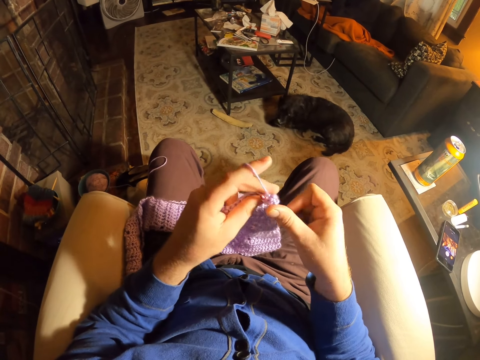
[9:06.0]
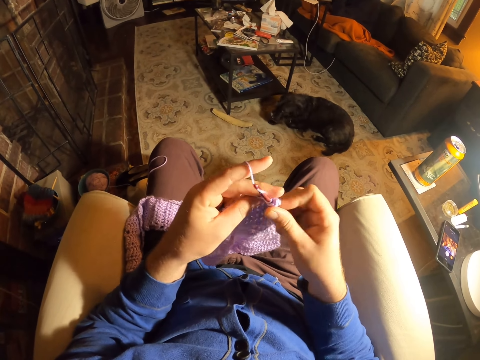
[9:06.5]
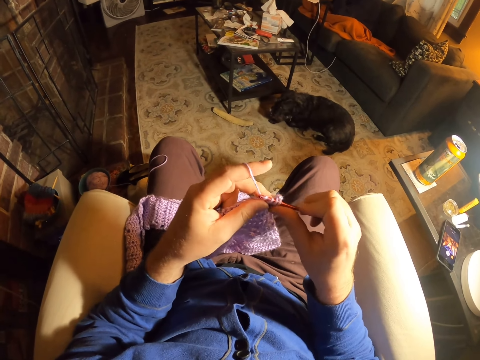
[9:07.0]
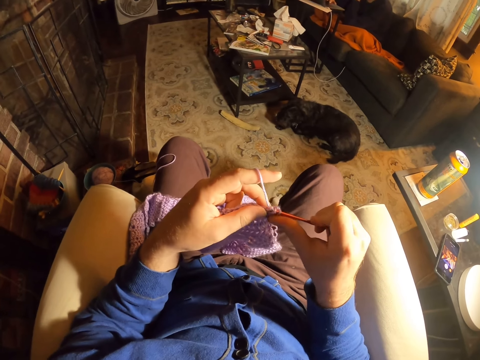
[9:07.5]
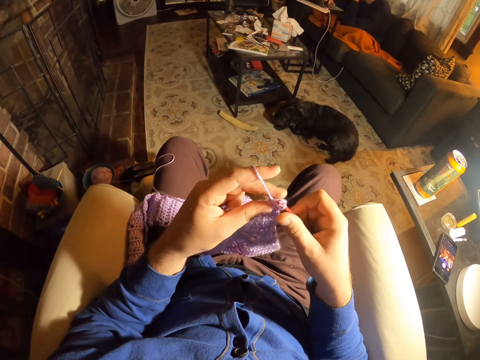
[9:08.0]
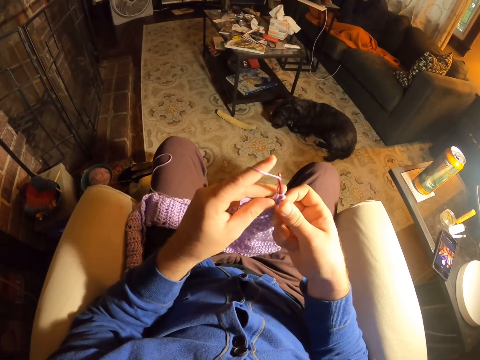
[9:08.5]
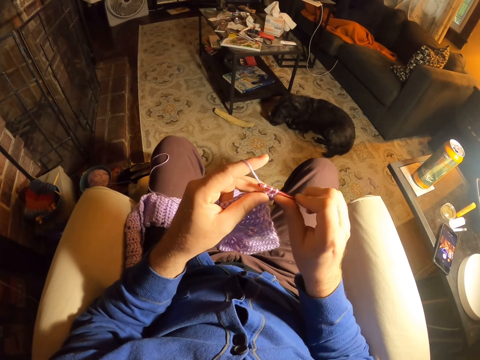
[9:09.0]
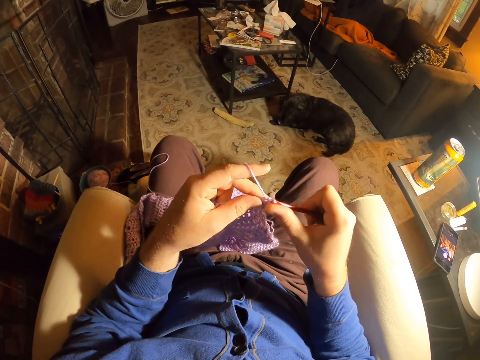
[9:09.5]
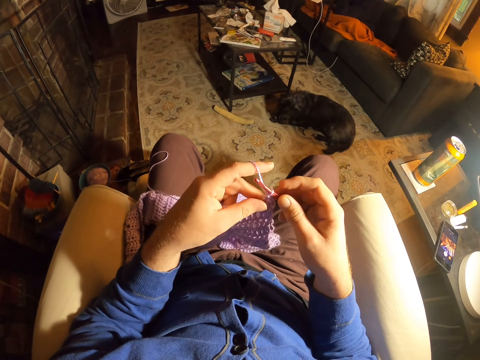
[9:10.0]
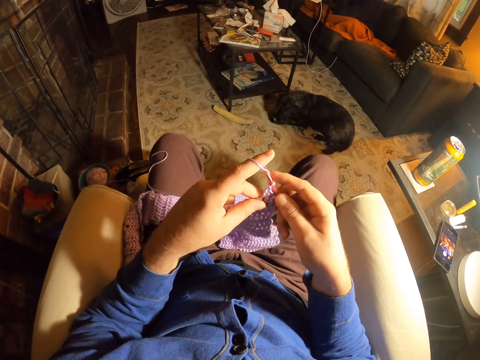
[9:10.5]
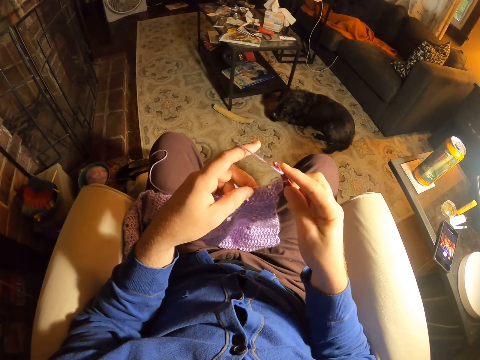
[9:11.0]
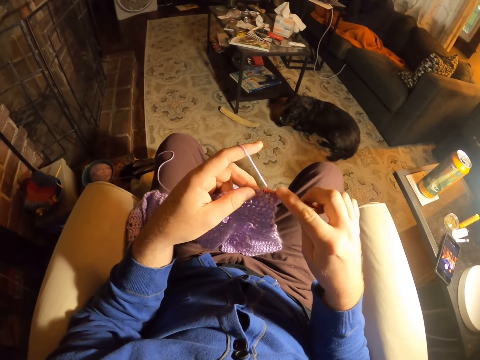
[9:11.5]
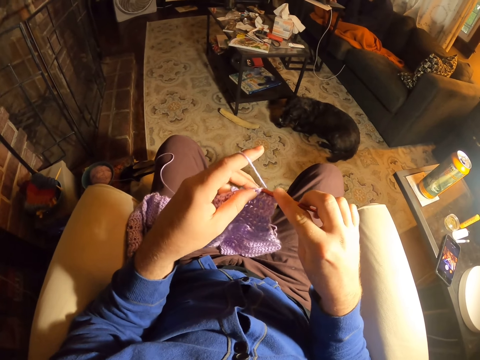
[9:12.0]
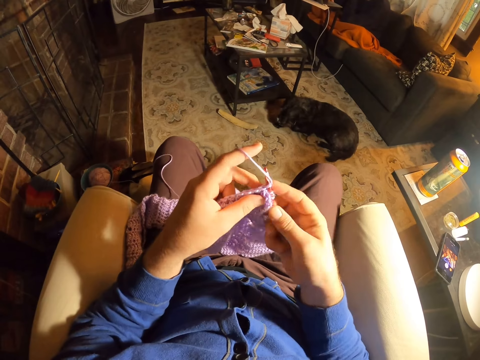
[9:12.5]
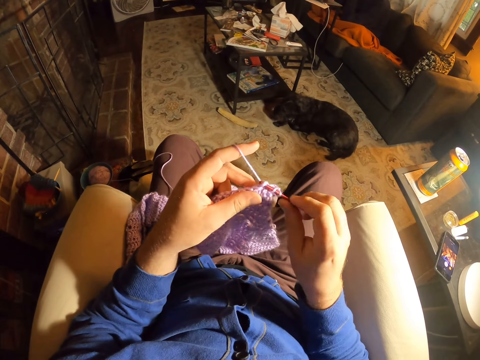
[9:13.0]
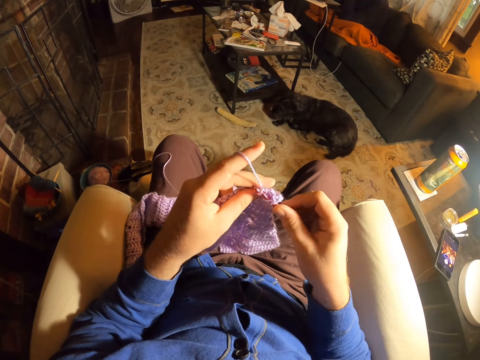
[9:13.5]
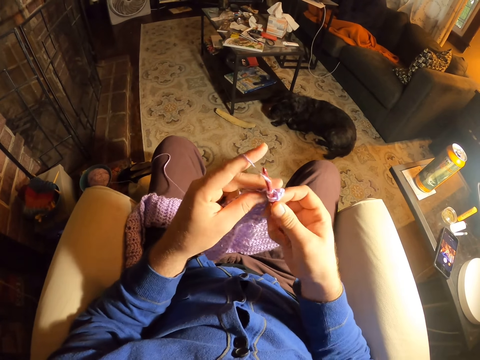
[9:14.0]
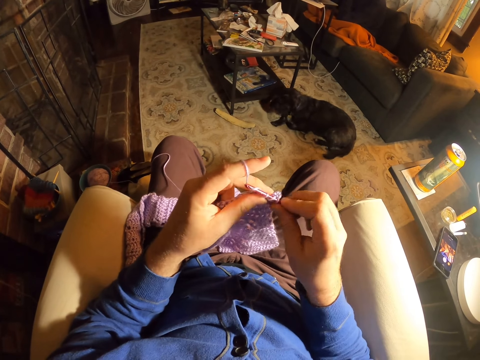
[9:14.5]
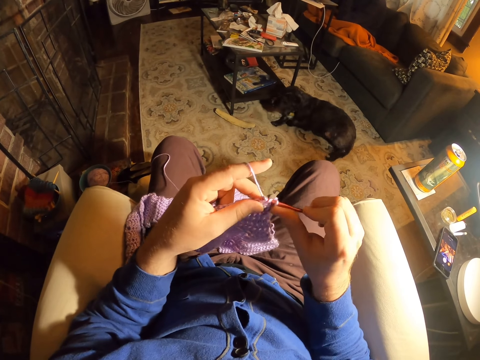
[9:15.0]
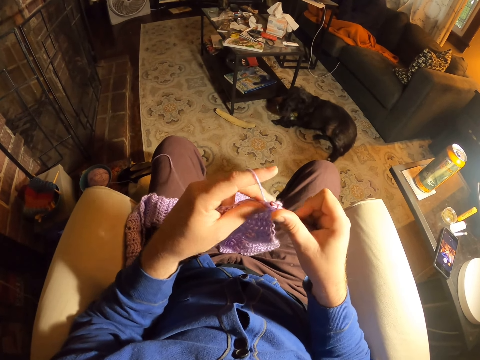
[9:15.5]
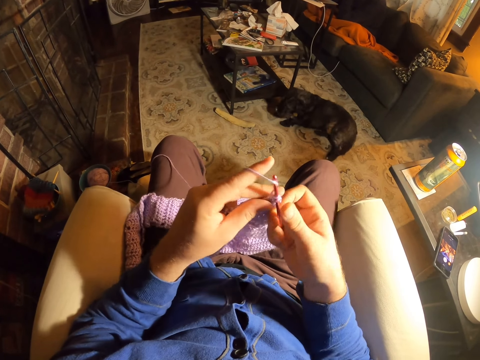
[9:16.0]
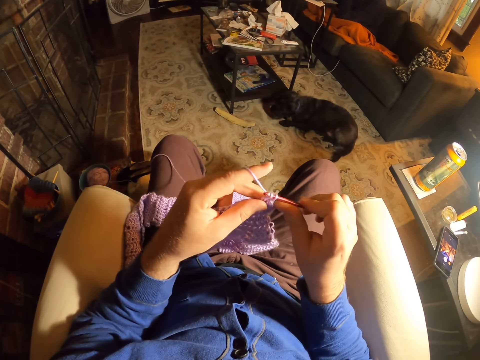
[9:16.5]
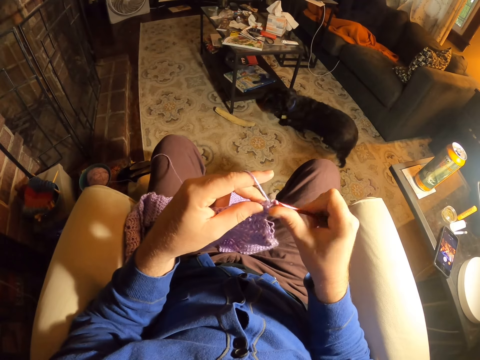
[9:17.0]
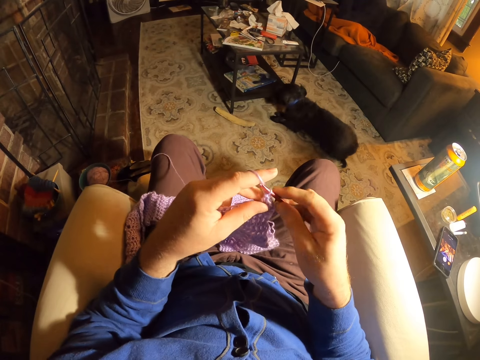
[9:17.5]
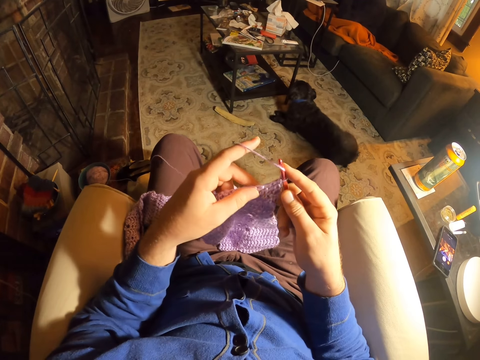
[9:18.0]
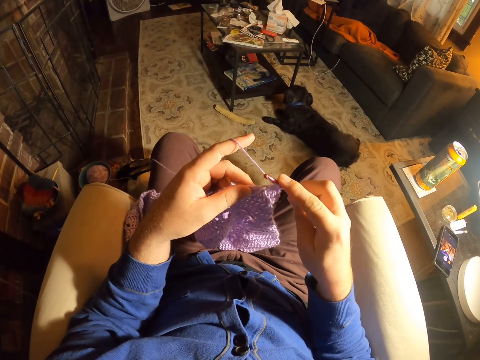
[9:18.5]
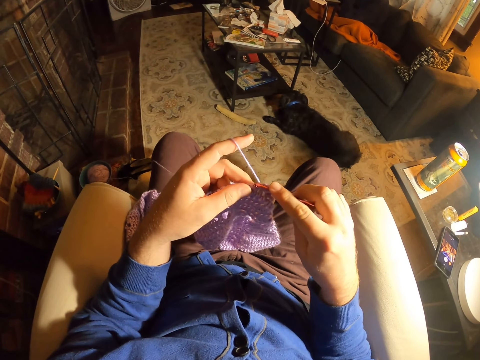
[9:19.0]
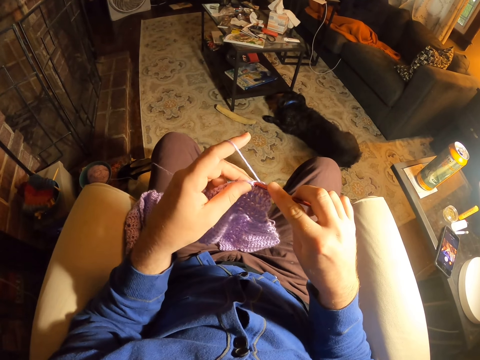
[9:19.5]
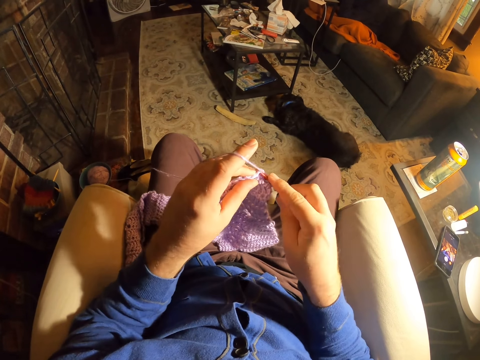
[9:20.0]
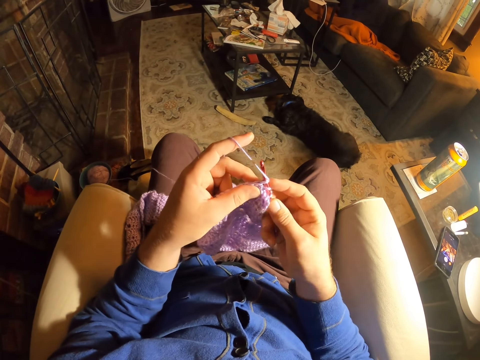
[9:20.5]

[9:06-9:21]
The camera wearer rolls thread around the crochet needle. They knit the fabric with the crochet needle. They roll thread around the crochet needle. They knit the fabric with the crochet needle. They roll thread around the crochet needle. They knit the fabric with the crochet needle. They knit the fabric with the crochet needle again. They roll thread around the crochet needle. They knit the fabric with the crochet needle. They roll thread around the crochet needle. They knit the fabric with the crochet needle.

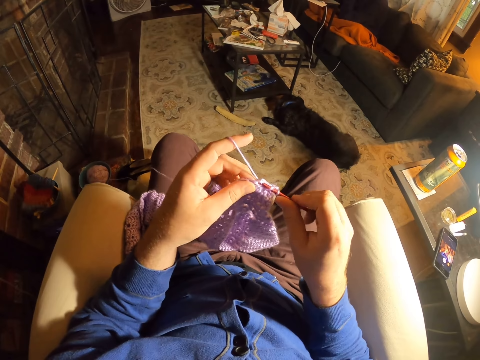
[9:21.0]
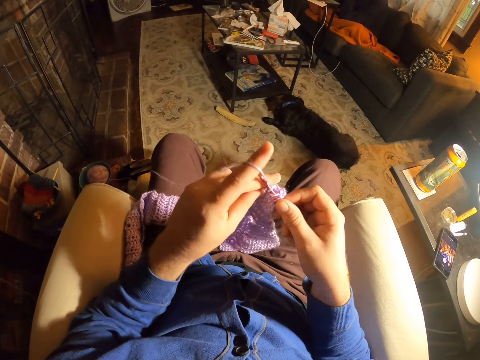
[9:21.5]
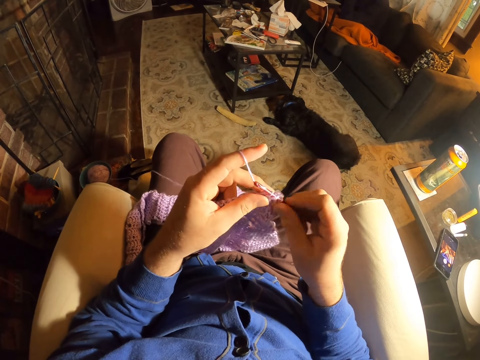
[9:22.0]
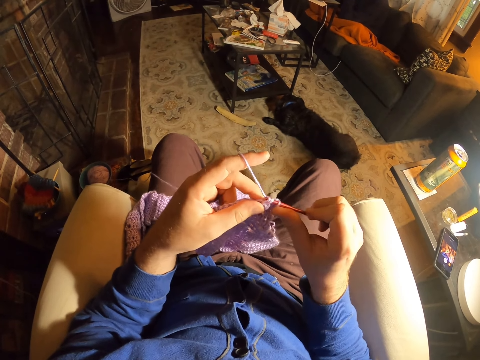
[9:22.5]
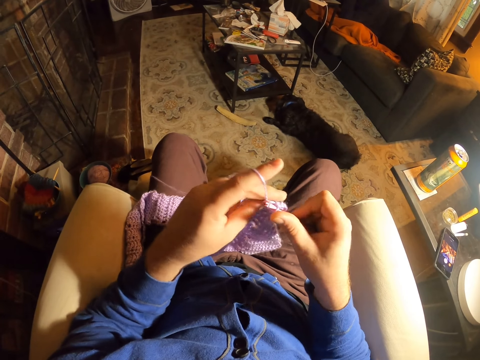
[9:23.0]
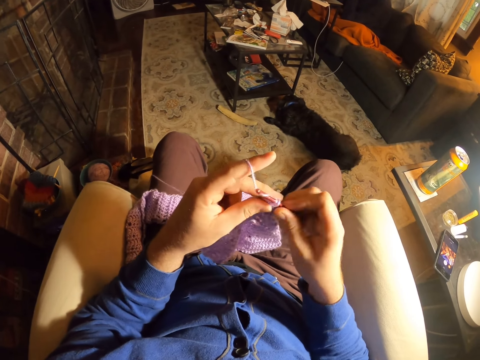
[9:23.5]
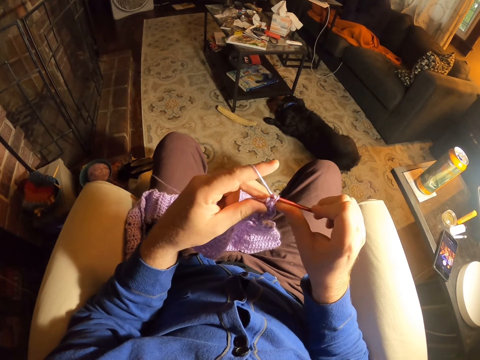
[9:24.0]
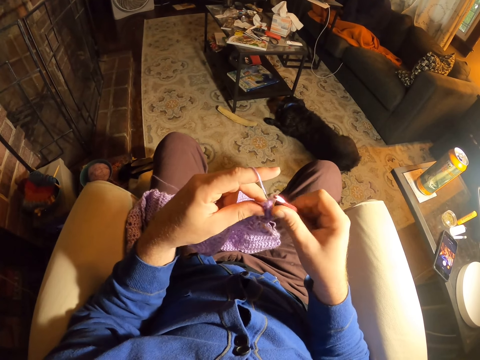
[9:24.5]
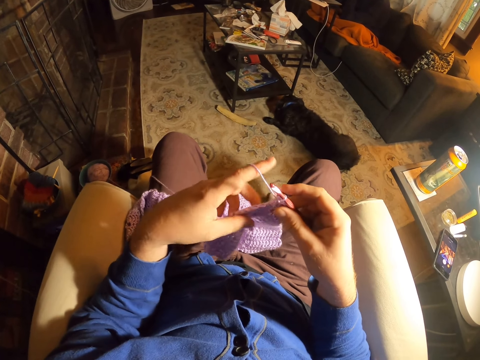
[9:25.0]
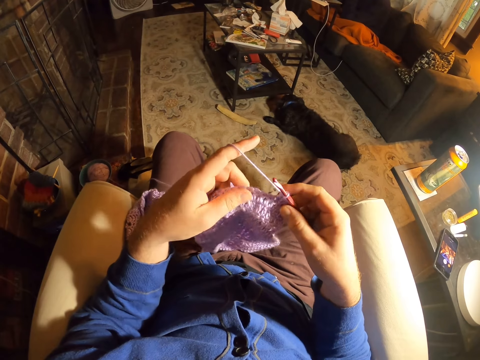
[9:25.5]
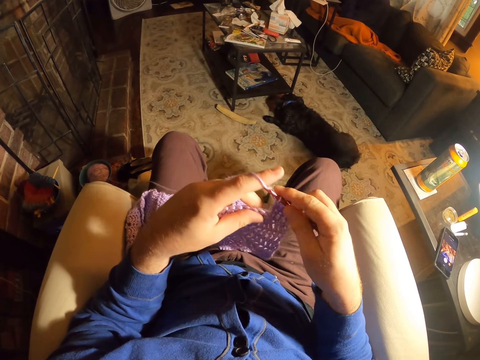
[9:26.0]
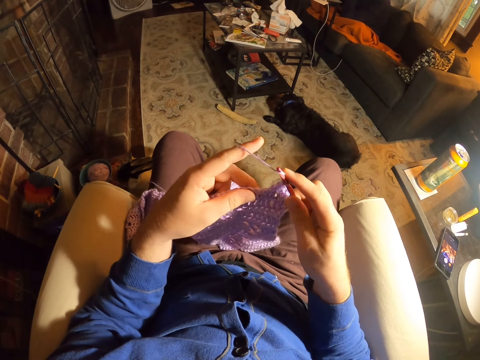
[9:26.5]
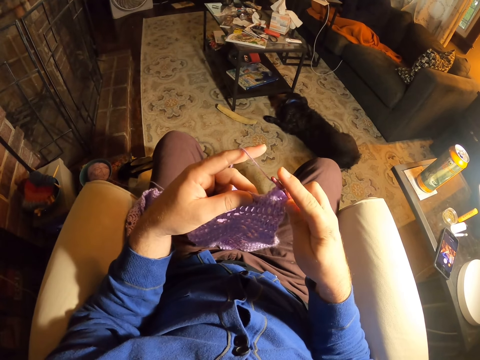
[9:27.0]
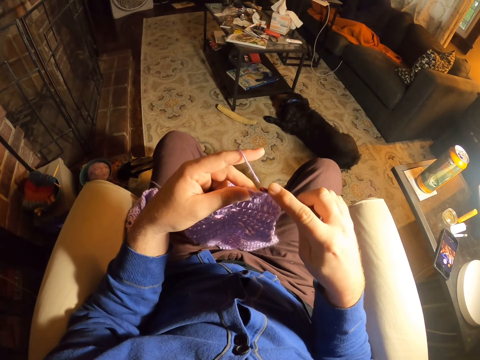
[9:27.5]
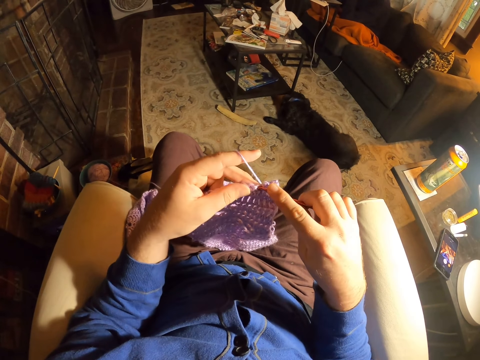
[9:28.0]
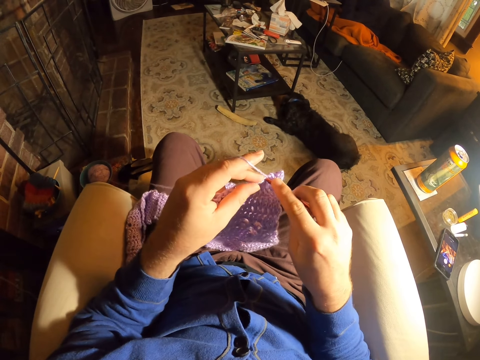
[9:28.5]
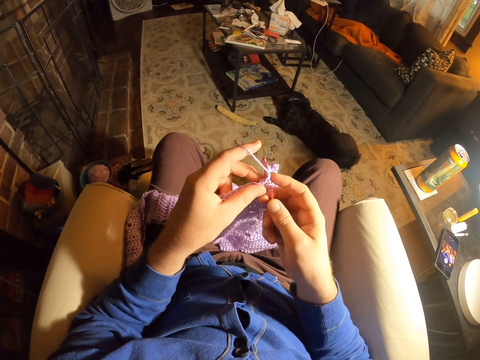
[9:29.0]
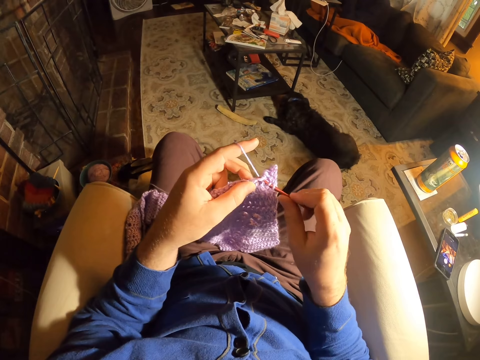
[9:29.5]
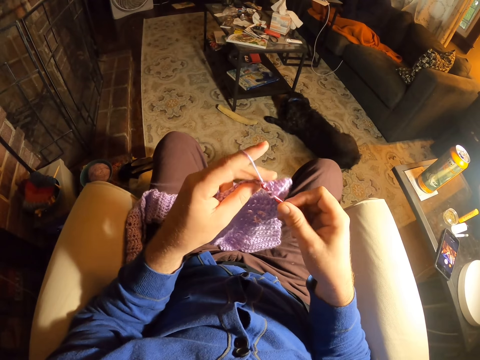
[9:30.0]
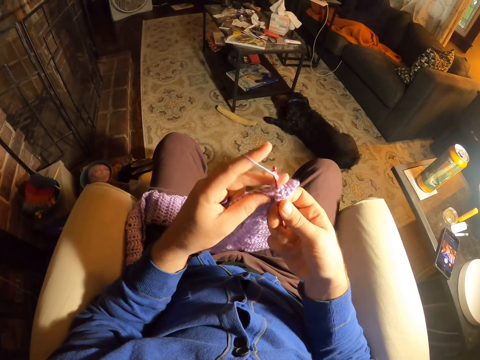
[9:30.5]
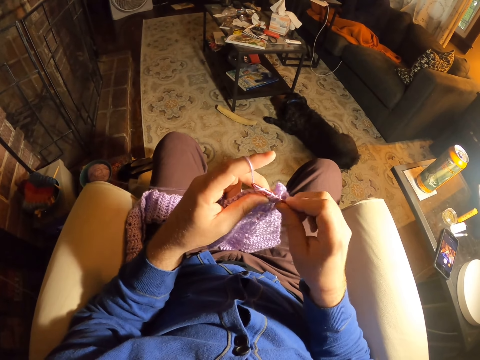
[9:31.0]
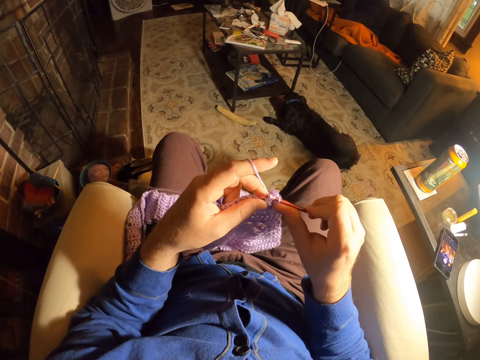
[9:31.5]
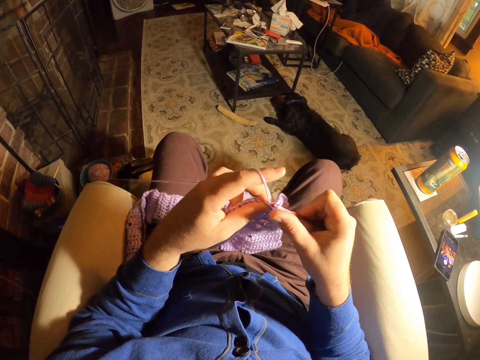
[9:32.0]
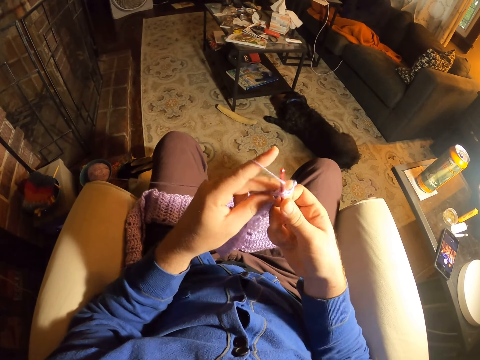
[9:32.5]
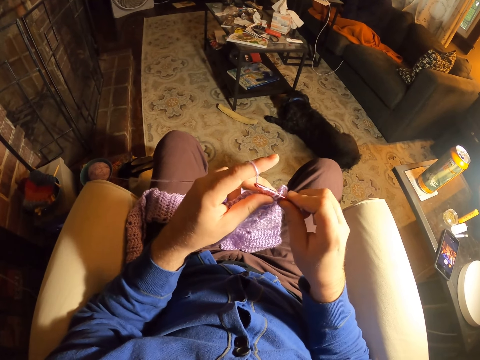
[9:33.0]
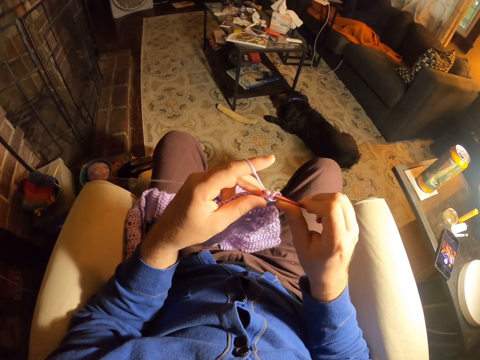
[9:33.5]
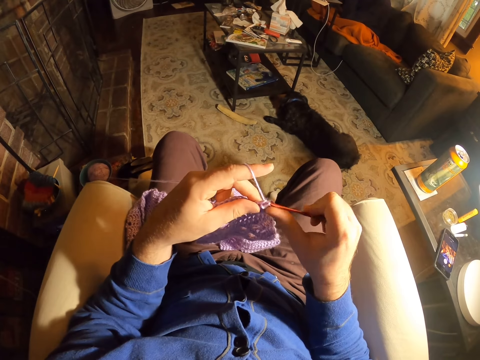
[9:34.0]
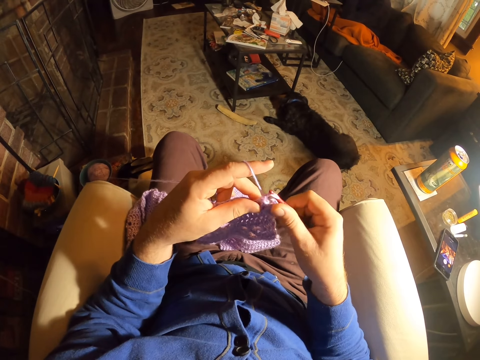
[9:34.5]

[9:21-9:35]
The camera wearer rolls thread around the crochet needle. They knit the fabric with the crochet needle. They roll thread around the crochet needle. They knit the fabric with the crochet needle. They examine the fabric. They roll thread around the crochet needle. They knit the fabric with the crochet needle. They roll thread around the crochet needle. They knit the fabric with the crochet needle. They roll thread around the crochet needle. They knit the fabric with the crochet needle.
